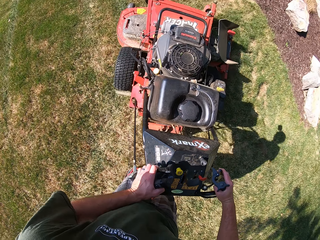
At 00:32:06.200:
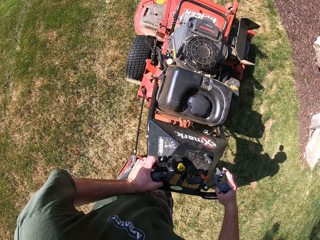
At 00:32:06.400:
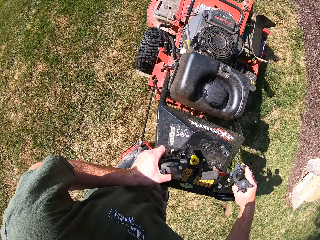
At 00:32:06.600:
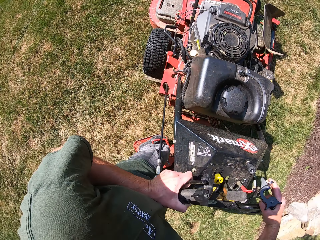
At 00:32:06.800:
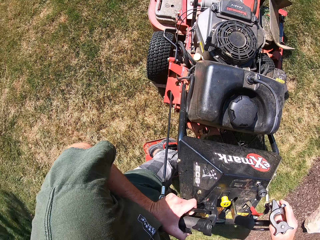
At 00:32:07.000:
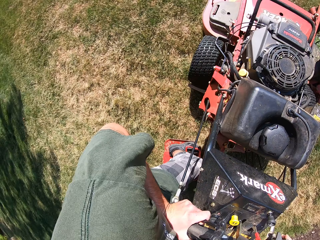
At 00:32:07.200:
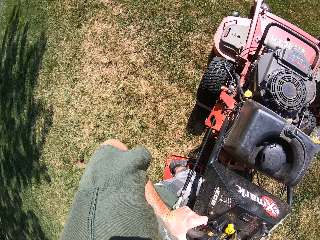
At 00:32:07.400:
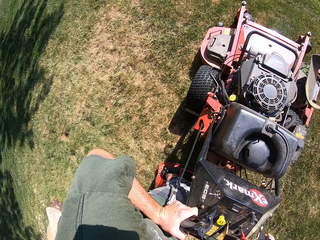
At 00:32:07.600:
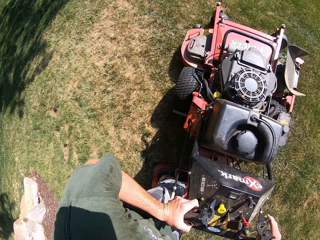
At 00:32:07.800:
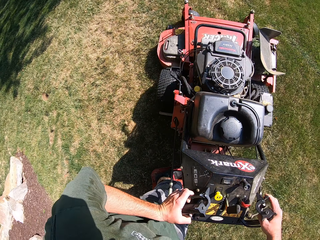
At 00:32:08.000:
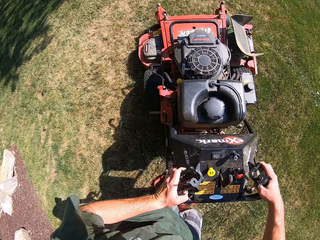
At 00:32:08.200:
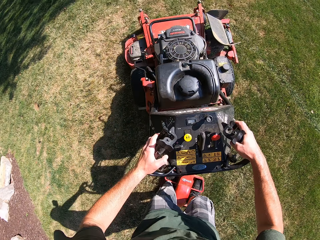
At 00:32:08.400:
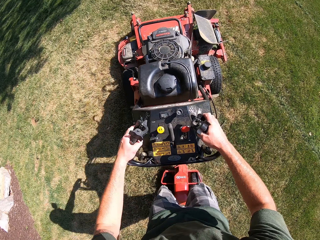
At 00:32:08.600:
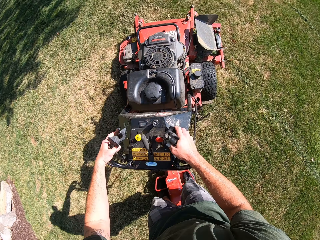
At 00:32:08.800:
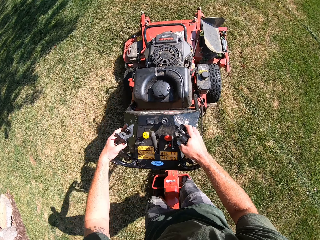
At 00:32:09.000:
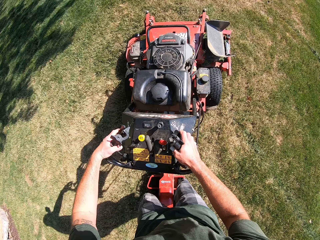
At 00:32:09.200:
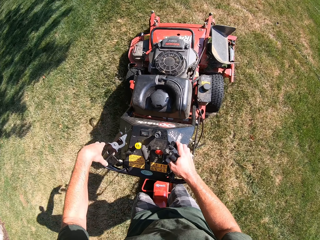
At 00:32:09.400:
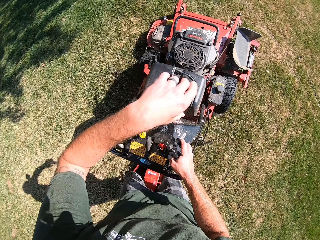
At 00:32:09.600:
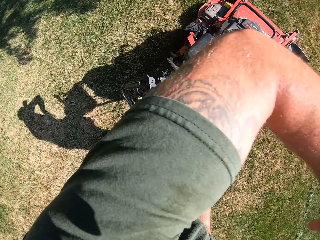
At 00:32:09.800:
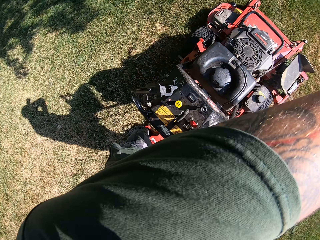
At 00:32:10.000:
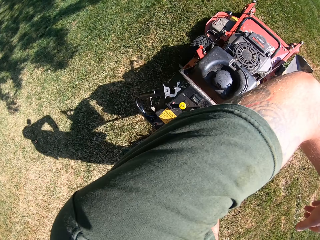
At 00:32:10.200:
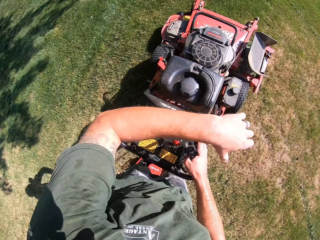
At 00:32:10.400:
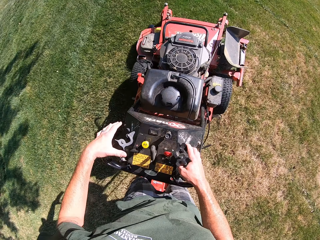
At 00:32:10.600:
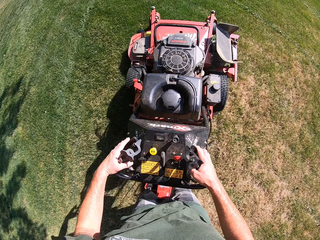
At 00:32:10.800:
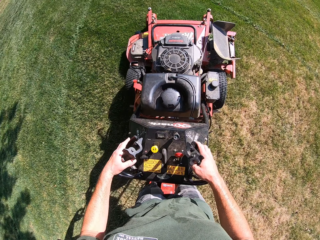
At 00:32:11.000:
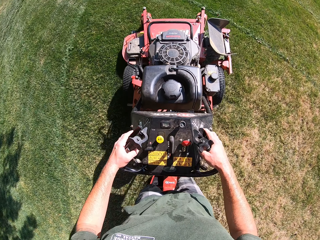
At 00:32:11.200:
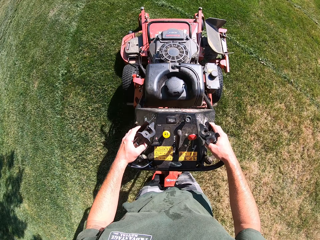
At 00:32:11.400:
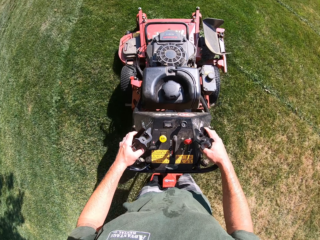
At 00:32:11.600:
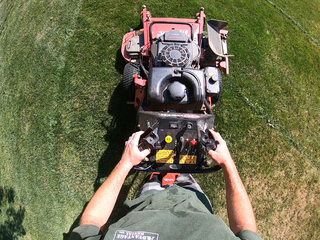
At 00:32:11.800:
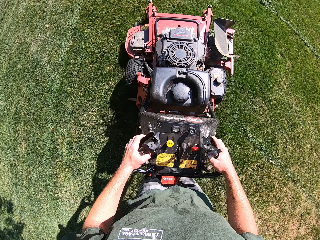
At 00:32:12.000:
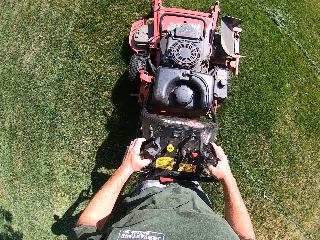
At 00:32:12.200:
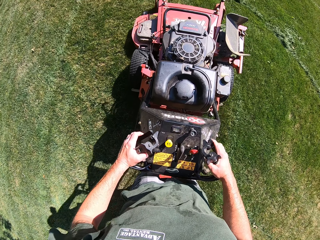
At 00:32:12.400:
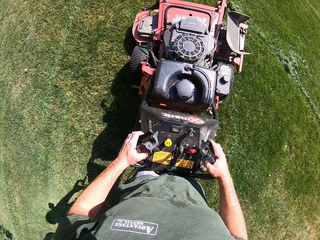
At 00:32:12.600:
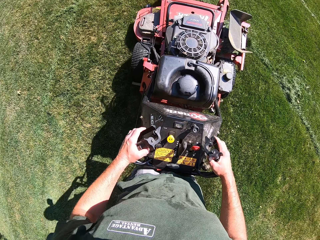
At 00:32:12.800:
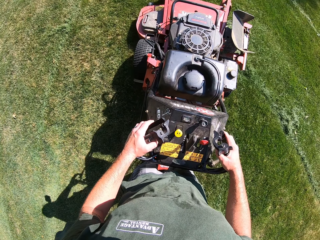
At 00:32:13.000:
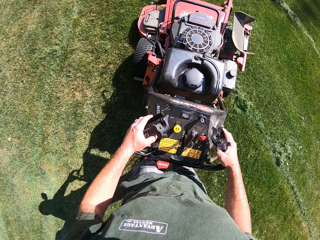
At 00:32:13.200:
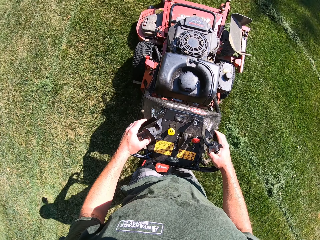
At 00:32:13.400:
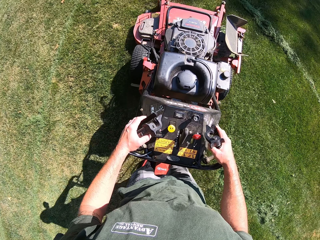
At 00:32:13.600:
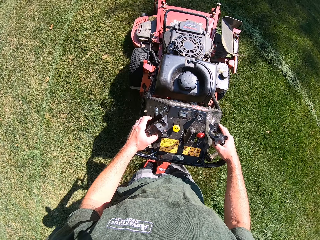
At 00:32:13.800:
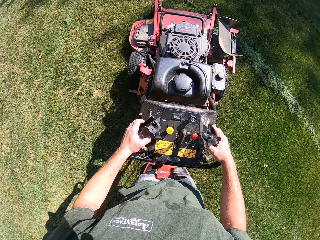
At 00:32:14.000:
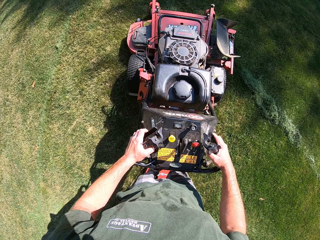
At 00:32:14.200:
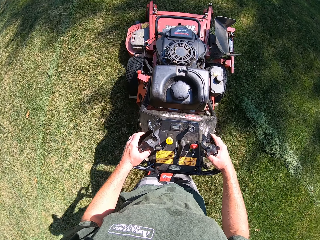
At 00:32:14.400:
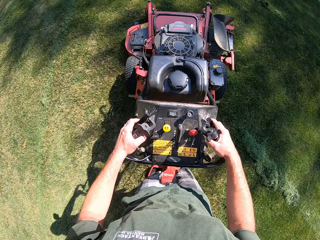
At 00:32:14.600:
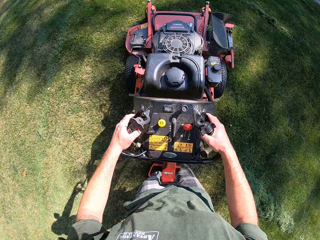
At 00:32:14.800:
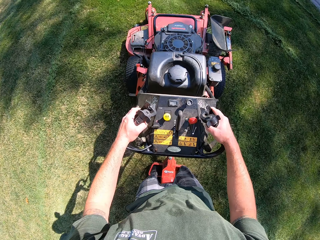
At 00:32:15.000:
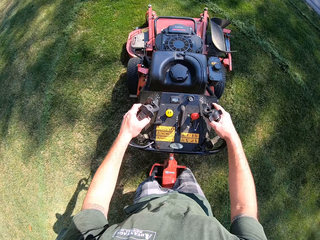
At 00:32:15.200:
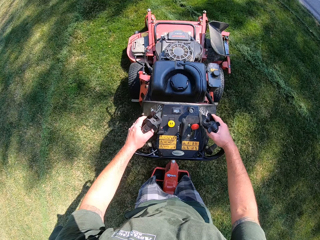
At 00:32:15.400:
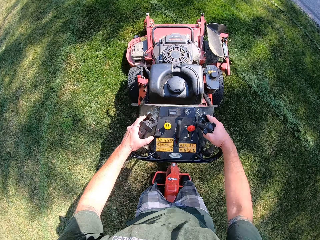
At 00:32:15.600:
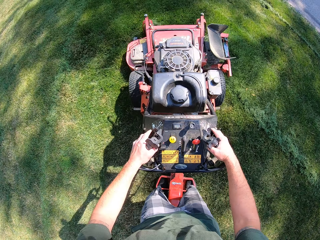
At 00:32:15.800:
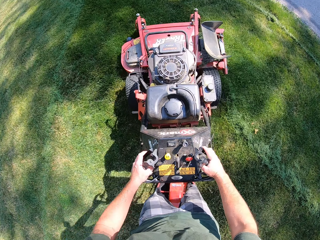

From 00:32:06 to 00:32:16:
The camera wearer turns the lawn mower to the left. He mows the lawn with the lawn mower. He wipes his face with his left arm. He raises his hand. He returns his left hand on the lawn mower. He drives the lawn mower.

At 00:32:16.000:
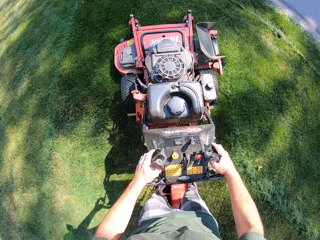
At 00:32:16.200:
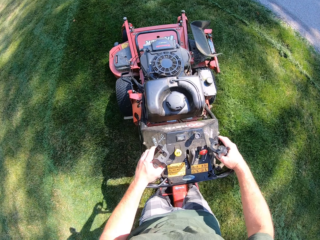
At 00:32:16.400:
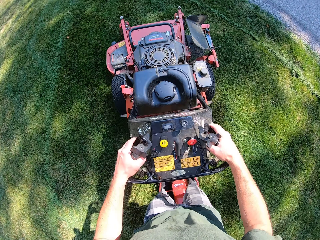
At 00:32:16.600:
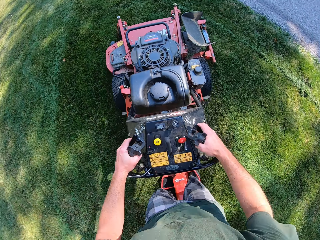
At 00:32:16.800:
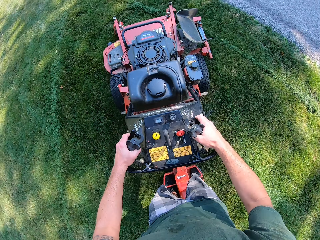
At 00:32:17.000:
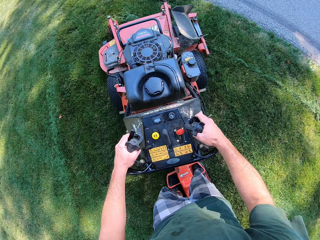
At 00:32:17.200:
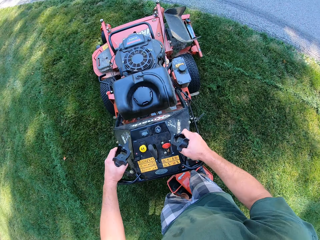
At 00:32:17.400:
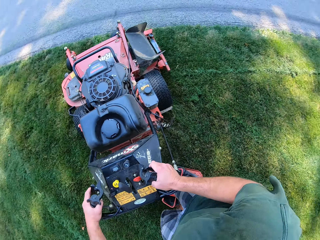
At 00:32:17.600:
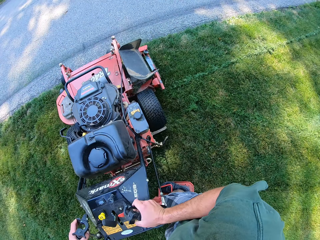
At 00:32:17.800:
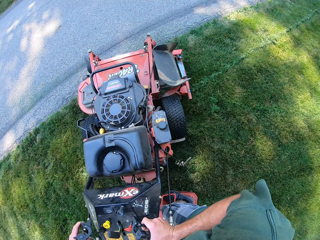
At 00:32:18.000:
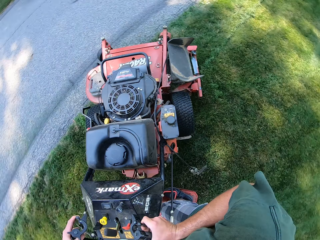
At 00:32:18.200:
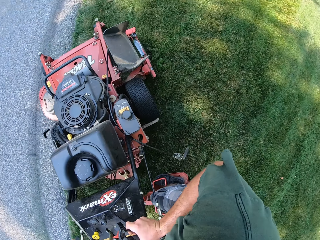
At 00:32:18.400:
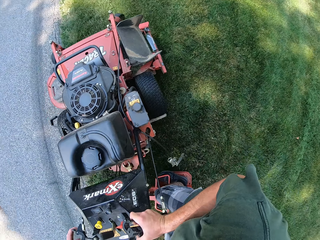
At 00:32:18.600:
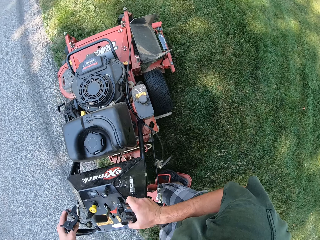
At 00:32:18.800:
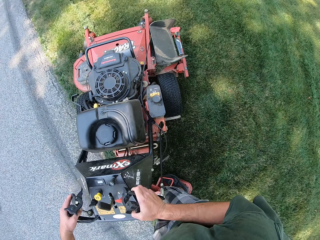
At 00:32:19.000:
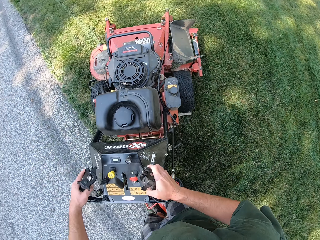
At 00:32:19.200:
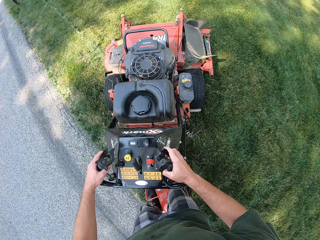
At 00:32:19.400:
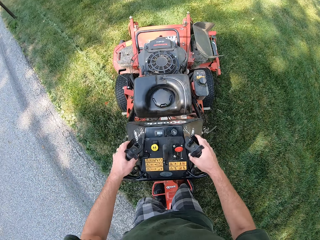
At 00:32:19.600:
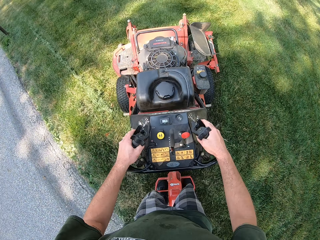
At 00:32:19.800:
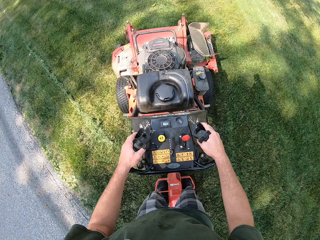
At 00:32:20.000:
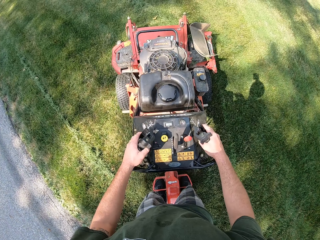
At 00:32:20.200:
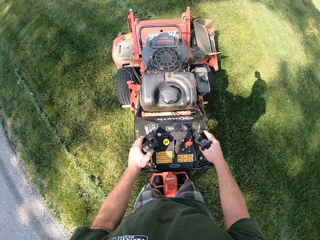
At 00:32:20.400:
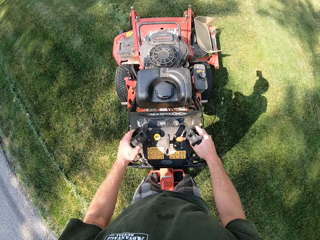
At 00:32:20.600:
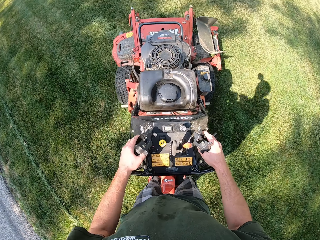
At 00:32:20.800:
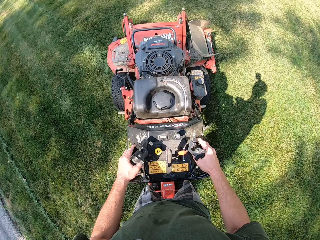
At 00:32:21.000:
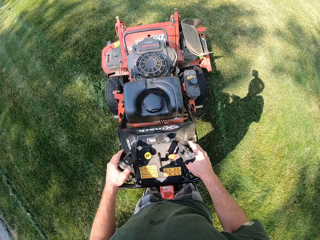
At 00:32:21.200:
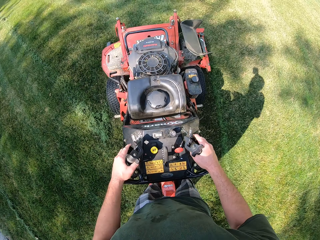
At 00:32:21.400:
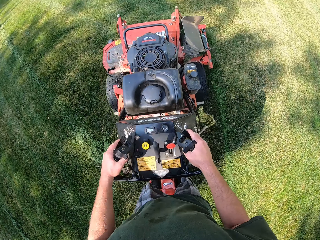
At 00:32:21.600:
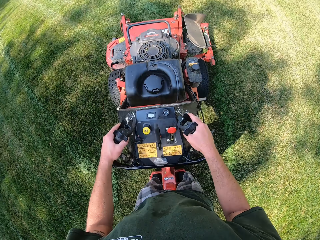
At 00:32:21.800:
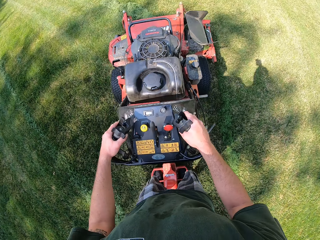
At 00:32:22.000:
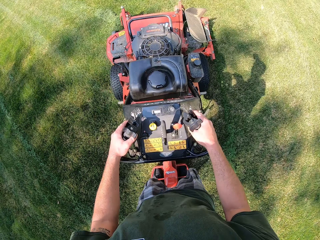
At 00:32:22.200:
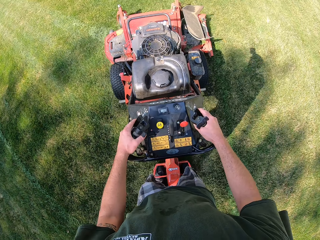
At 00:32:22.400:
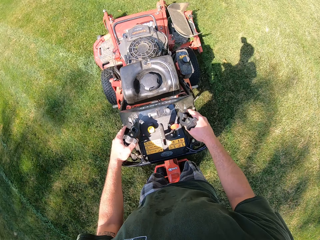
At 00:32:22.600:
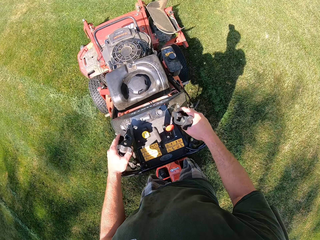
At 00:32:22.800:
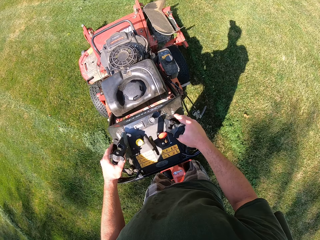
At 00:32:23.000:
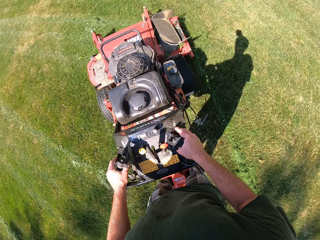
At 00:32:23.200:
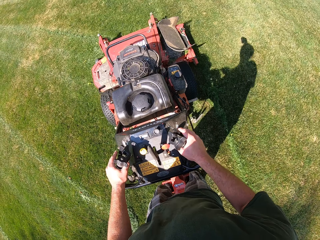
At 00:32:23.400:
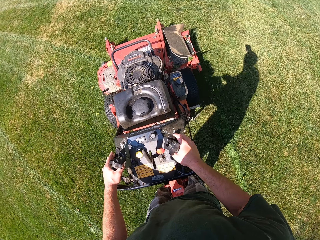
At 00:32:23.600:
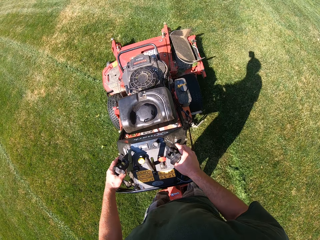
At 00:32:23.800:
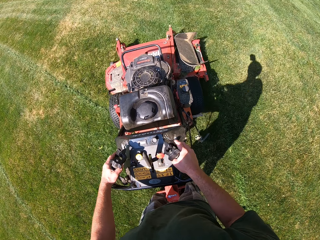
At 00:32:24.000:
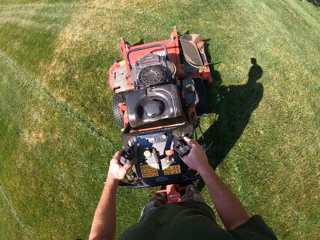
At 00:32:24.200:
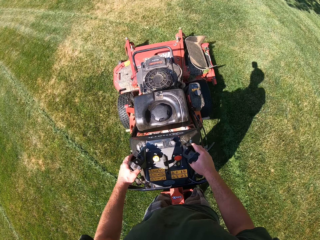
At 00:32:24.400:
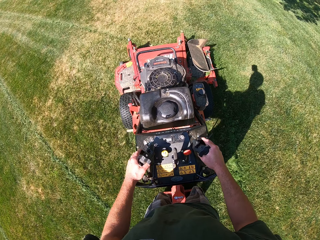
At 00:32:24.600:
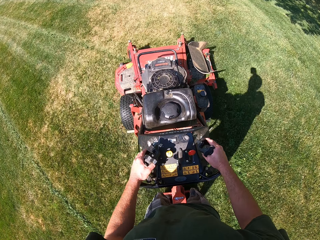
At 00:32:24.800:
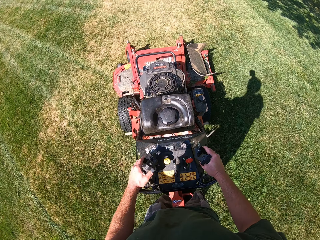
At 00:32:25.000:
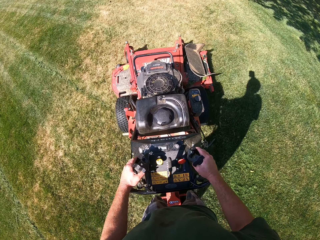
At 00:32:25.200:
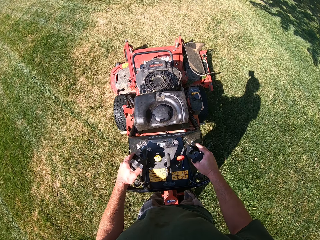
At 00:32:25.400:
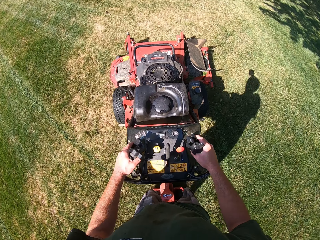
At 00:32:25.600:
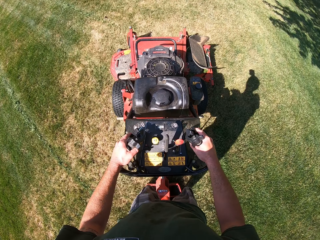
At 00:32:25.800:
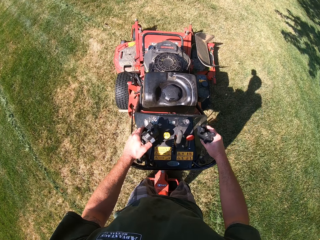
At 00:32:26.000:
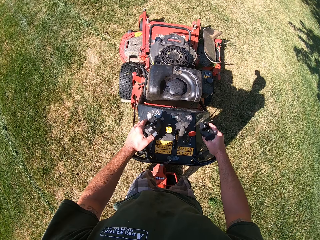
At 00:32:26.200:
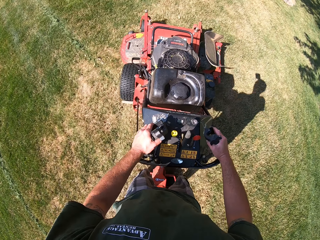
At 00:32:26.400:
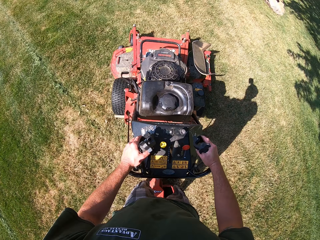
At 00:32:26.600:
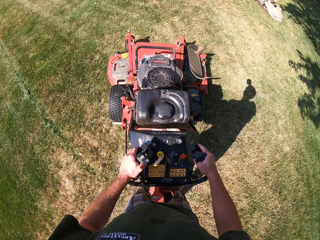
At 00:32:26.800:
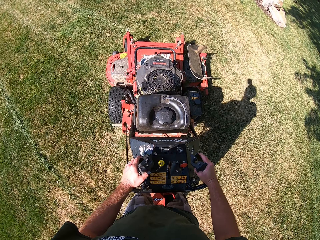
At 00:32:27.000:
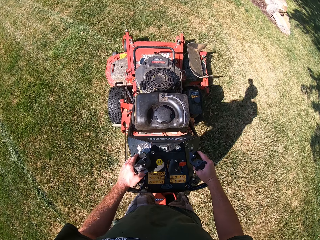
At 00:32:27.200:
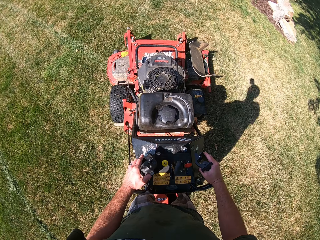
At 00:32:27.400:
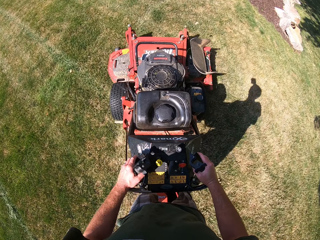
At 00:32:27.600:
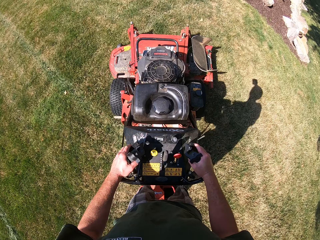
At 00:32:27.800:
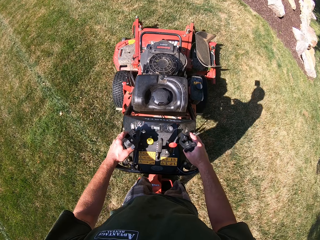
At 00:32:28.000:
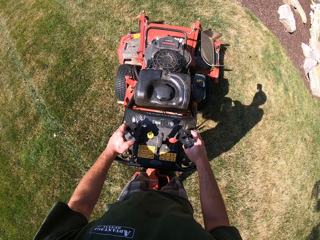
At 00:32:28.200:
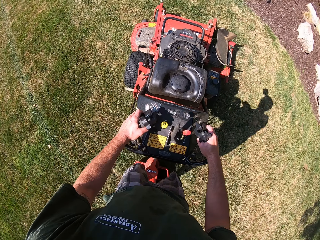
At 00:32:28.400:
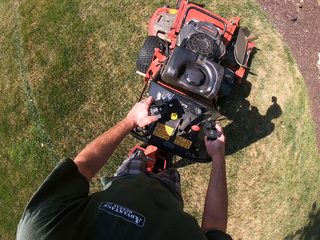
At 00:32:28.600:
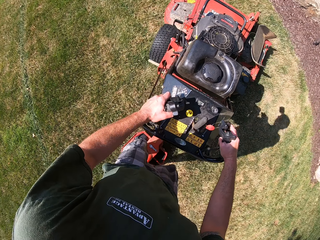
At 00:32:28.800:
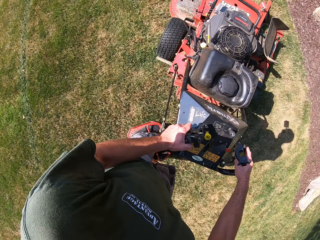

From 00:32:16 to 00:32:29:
The camera wearer turns the lawn mower to the right. They mow the lawn with the lawn mower.
